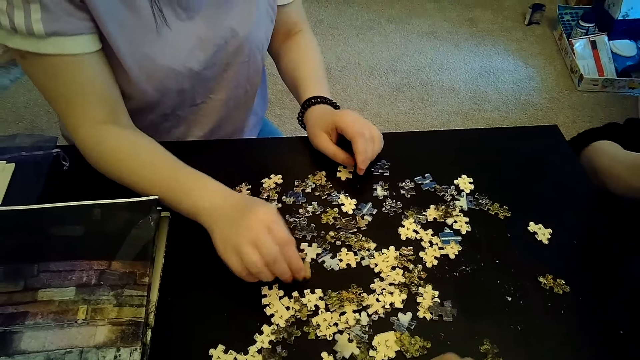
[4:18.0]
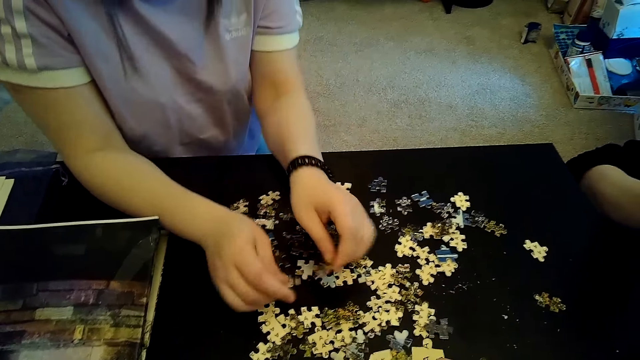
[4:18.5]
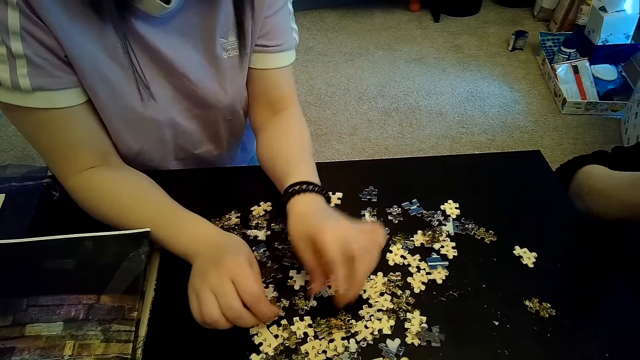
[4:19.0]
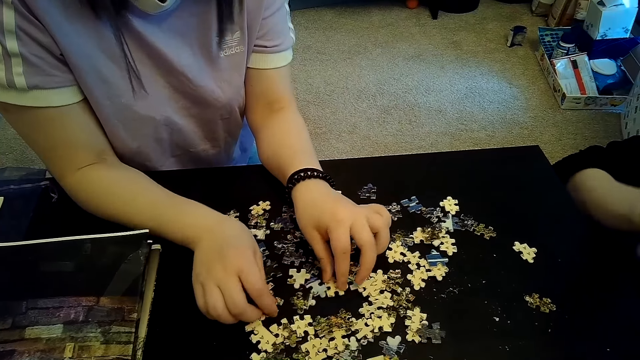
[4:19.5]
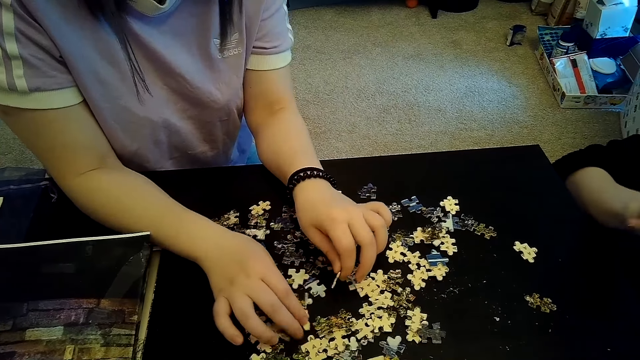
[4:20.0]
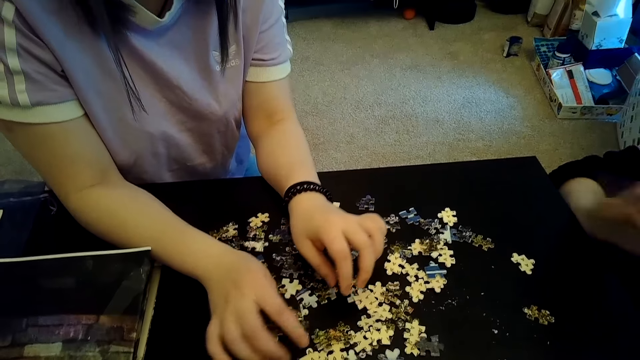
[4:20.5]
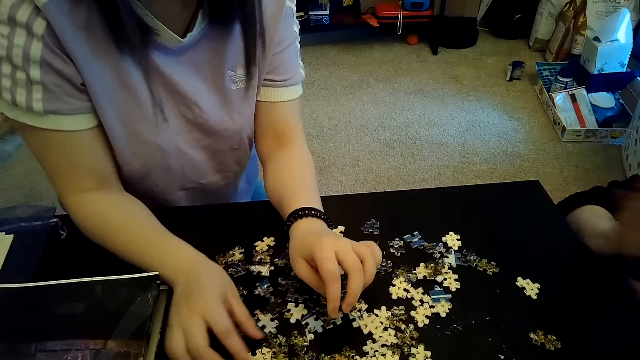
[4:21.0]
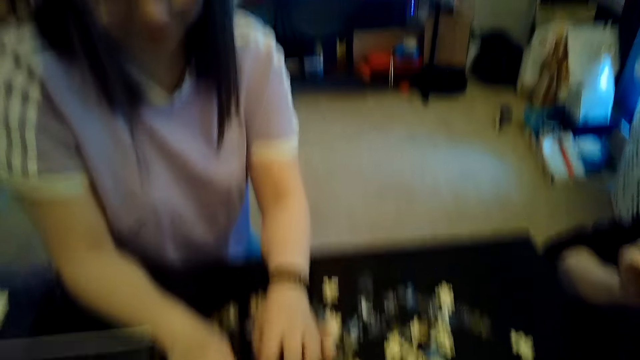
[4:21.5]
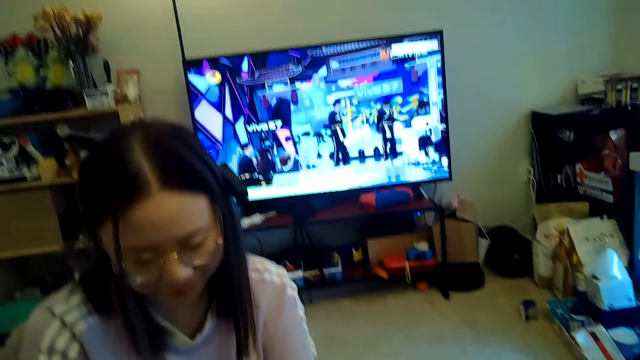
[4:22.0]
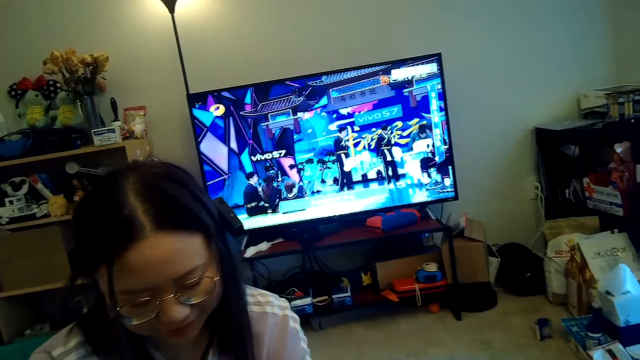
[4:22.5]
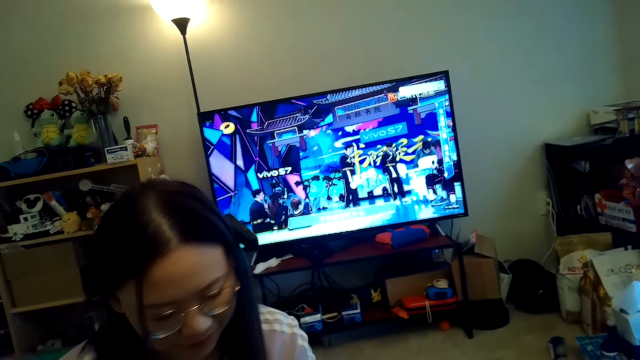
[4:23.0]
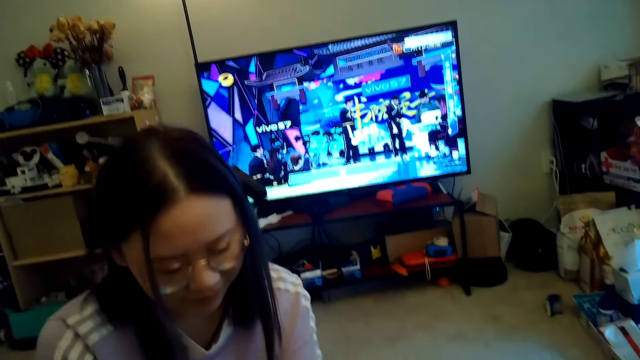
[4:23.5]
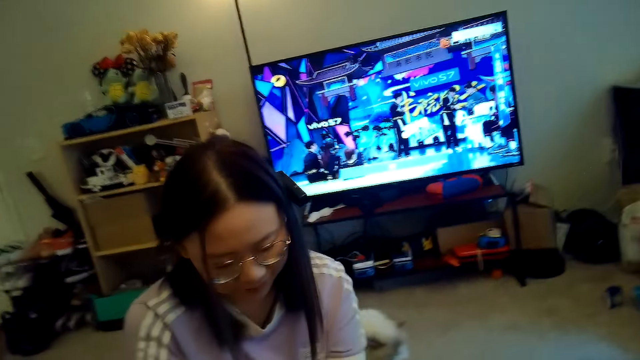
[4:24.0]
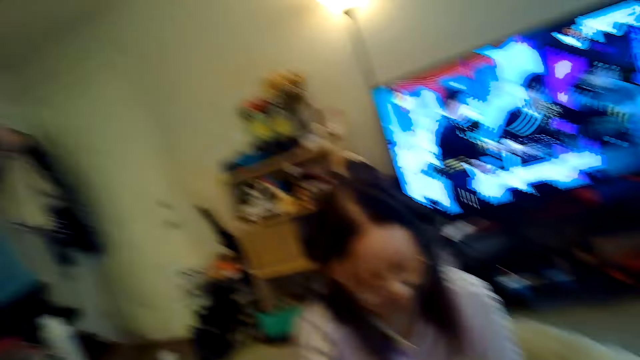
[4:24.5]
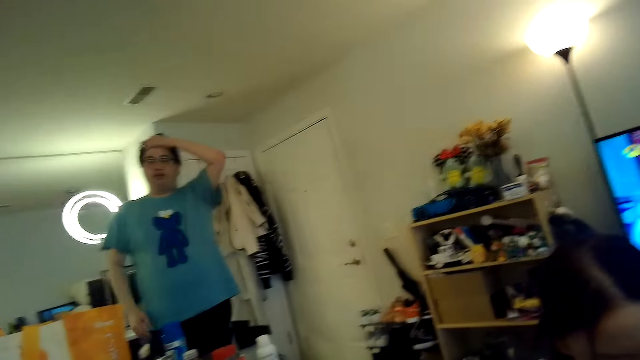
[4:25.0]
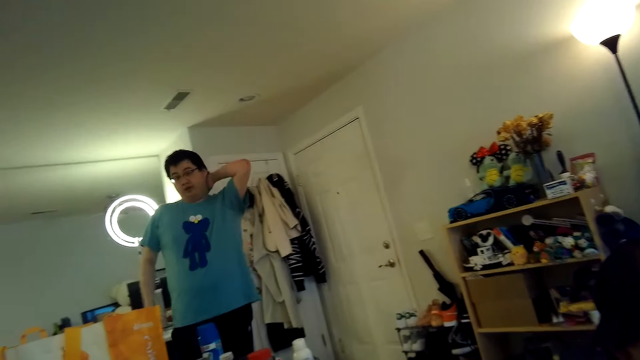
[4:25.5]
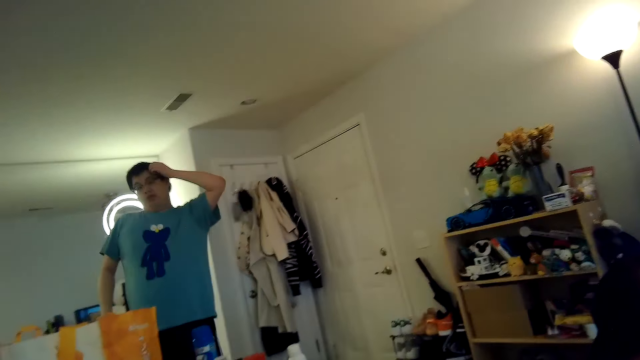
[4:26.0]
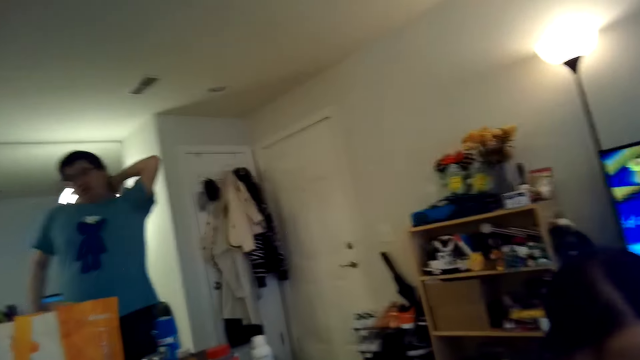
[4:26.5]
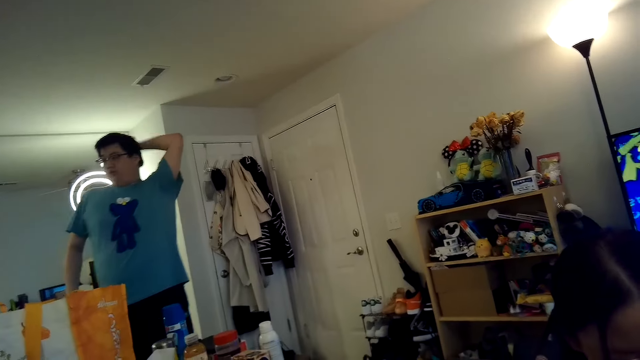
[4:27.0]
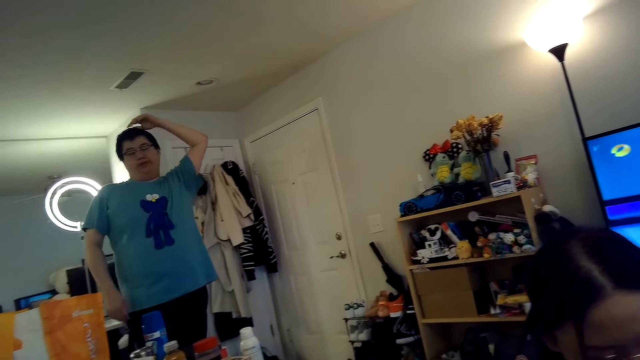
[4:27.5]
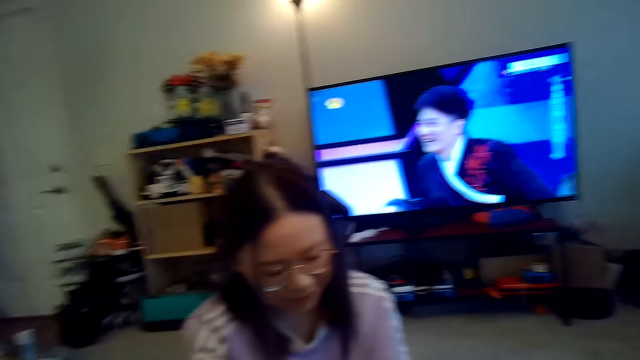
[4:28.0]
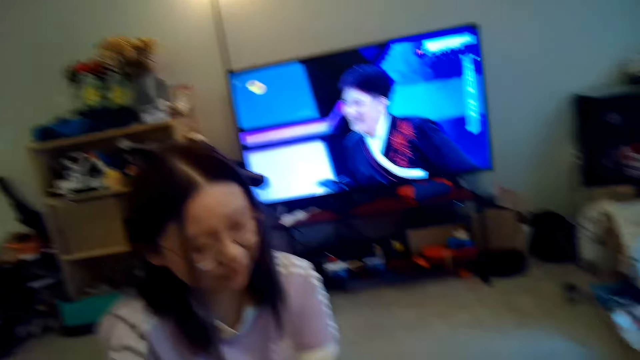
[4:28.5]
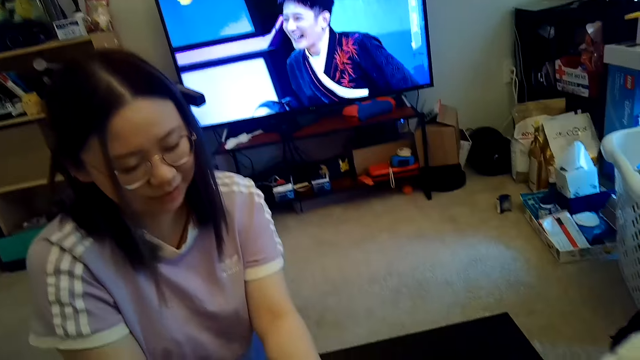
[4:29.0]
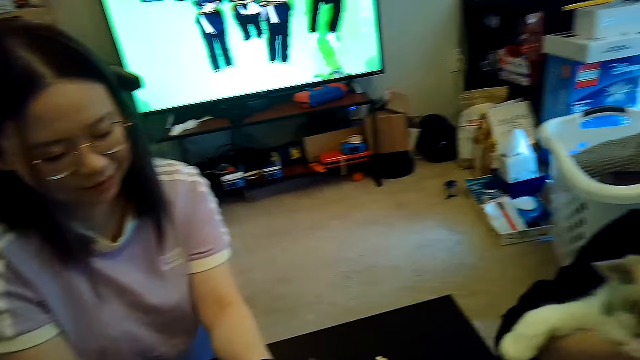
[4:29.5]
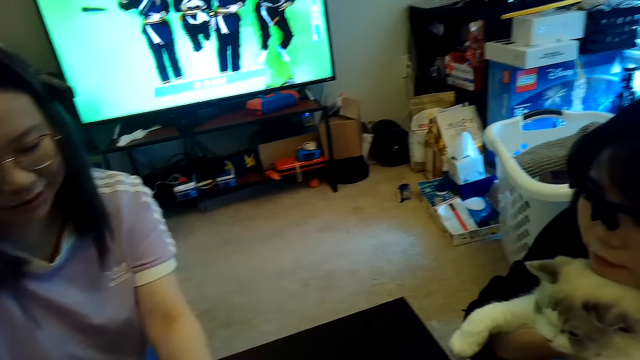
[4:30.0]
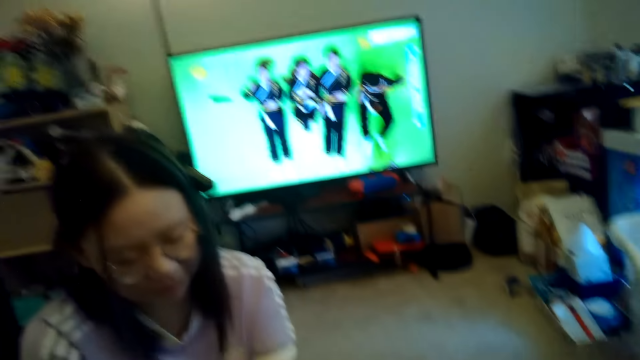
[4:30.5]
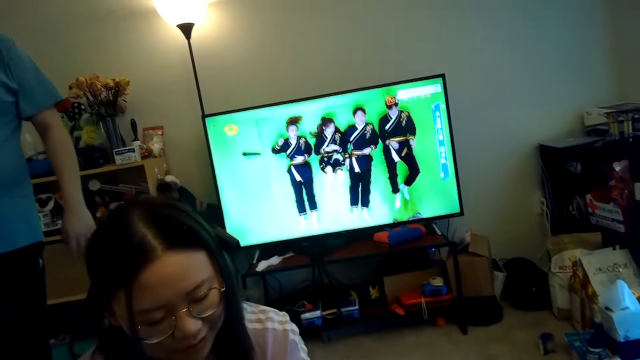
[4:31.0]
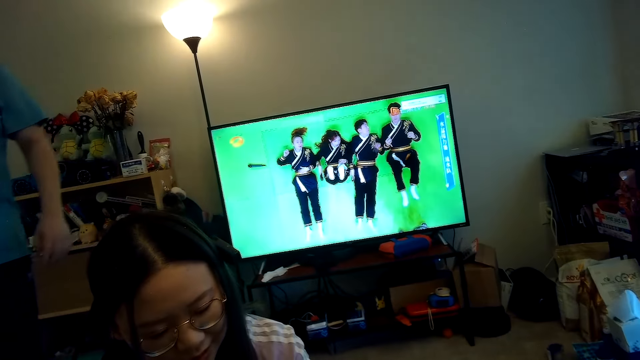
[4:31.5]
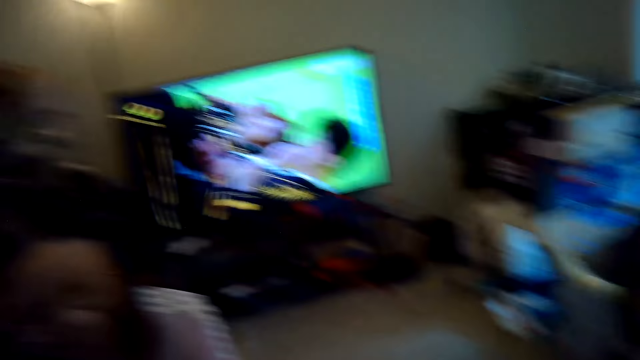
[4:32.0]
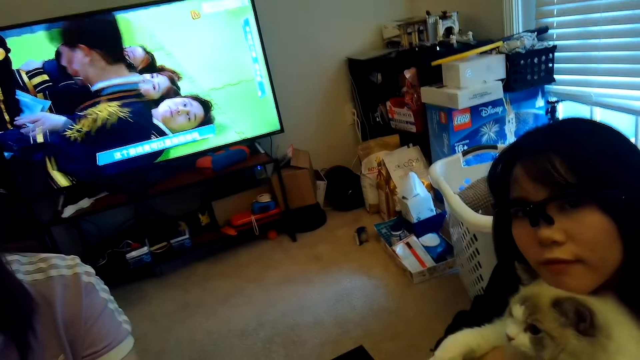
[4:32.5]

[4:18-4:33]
The camera wearer looks at a man. They look around.

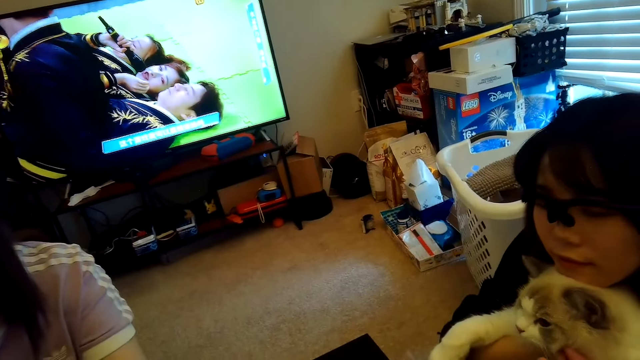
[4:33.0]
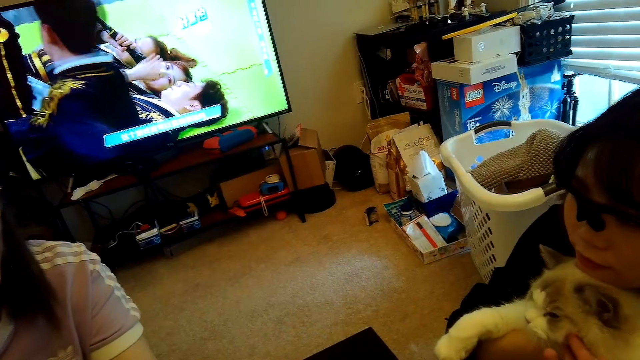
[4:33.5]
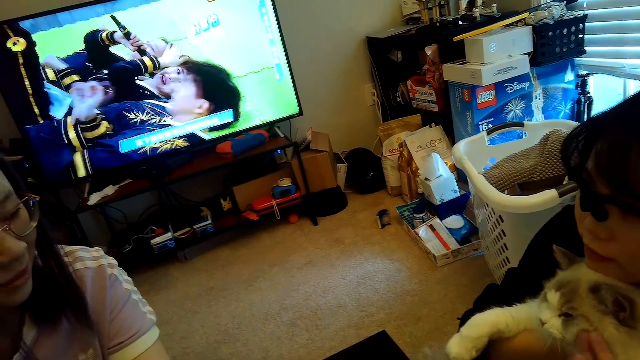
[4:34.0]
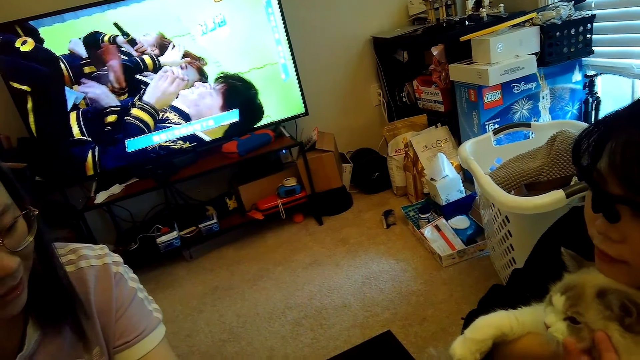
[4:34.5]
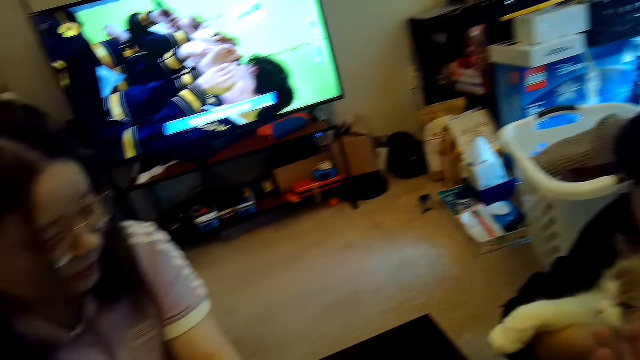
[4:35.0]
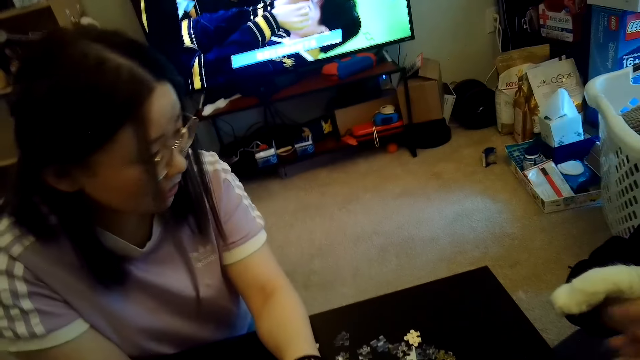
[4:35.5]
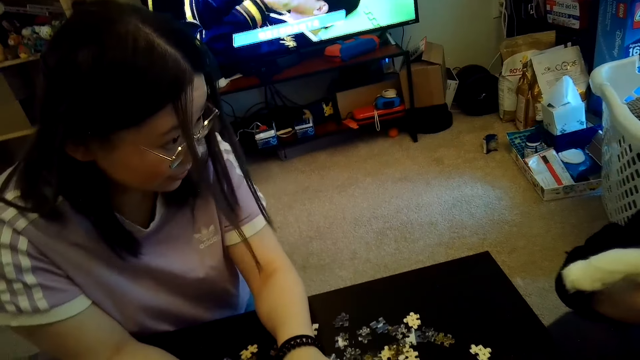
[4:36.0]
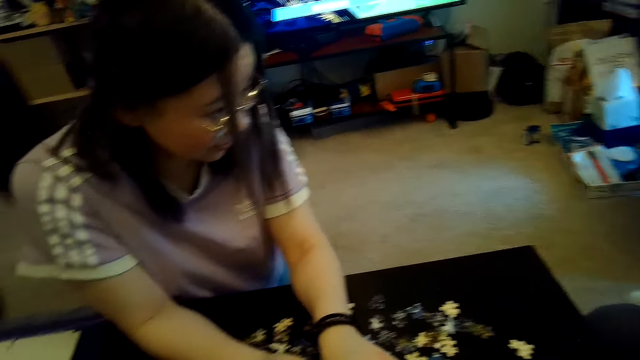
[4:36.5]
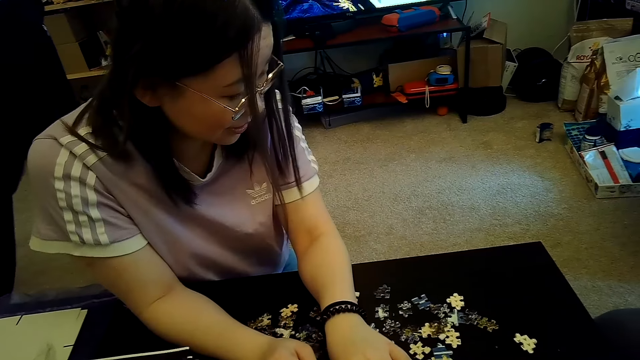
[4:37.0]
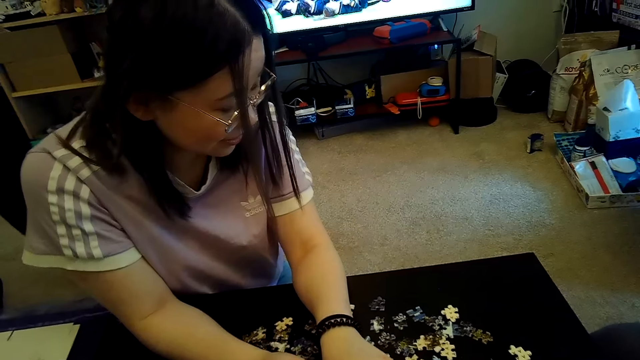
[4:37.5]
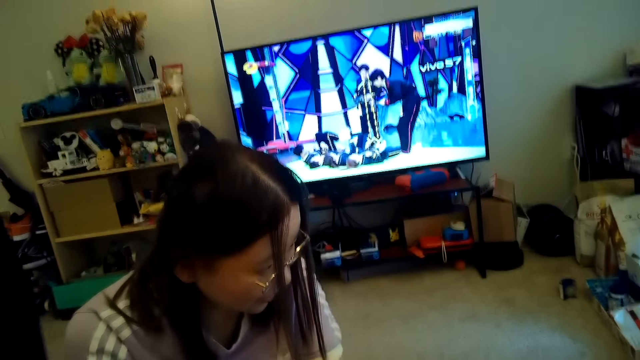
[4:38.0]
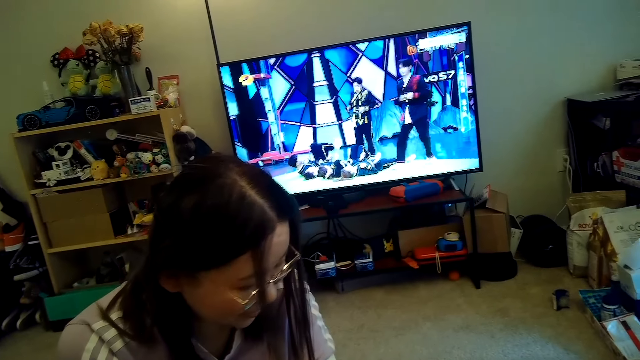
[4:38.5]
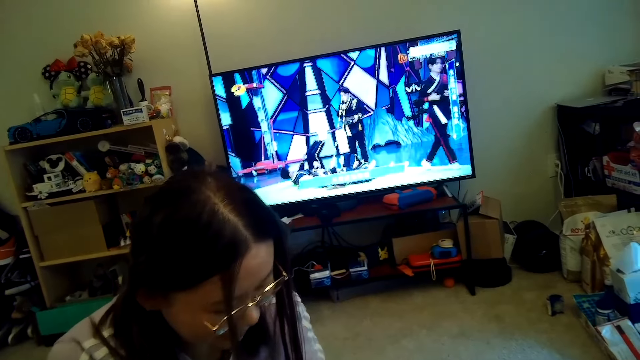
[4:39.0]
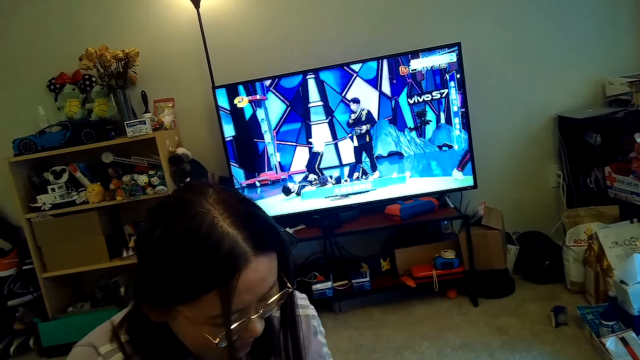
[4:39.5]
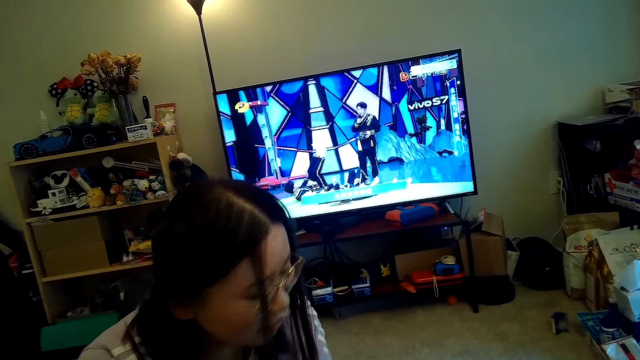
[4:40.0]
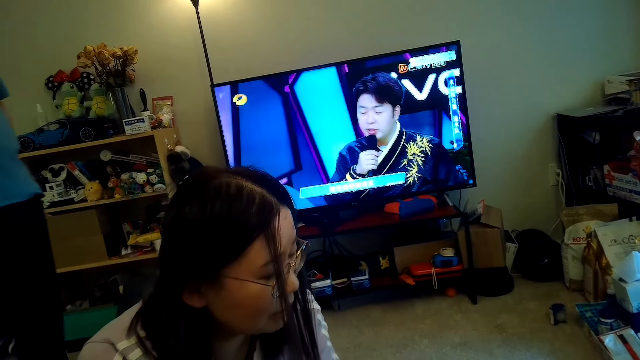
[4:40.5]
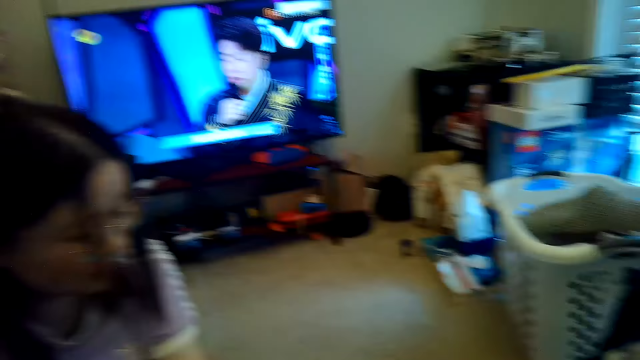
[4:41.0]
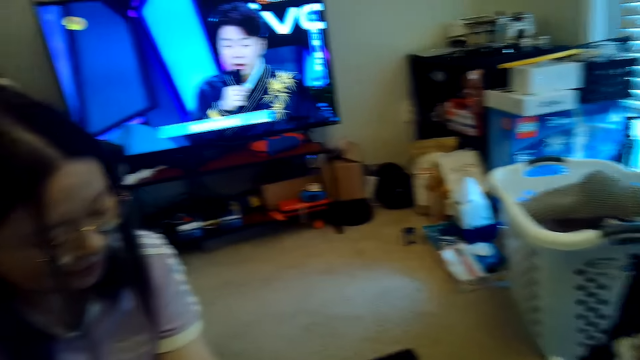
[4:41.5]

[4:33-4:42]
Someone touches the cat.
